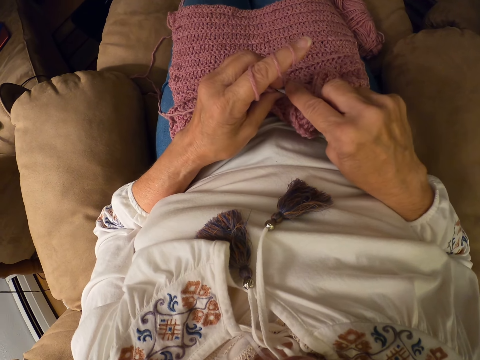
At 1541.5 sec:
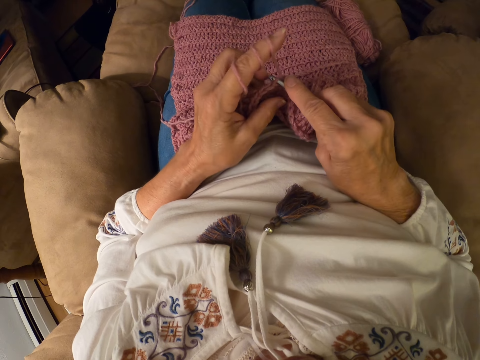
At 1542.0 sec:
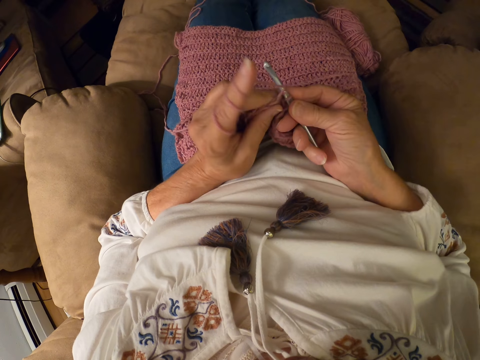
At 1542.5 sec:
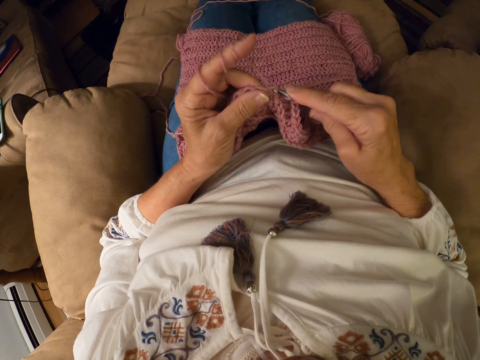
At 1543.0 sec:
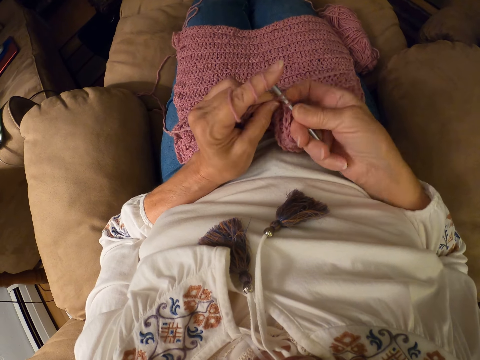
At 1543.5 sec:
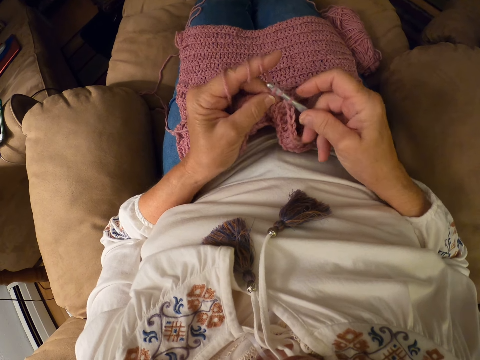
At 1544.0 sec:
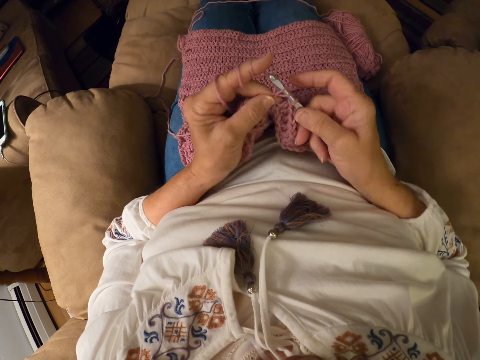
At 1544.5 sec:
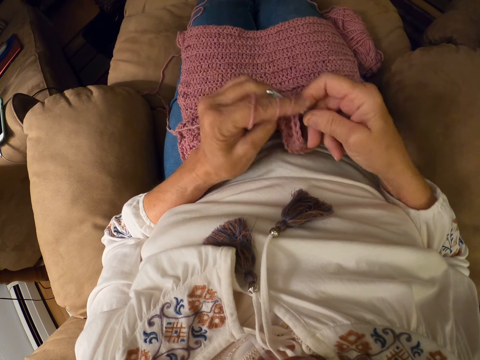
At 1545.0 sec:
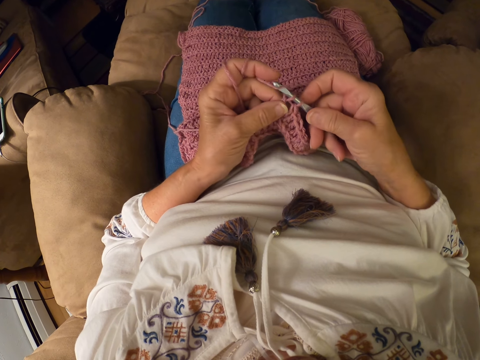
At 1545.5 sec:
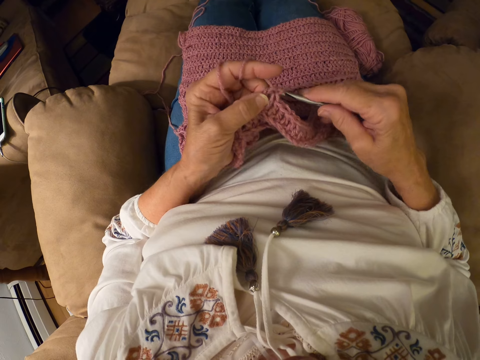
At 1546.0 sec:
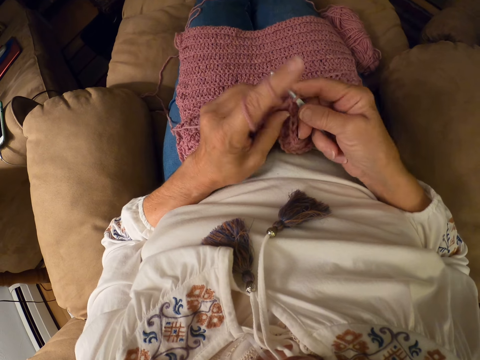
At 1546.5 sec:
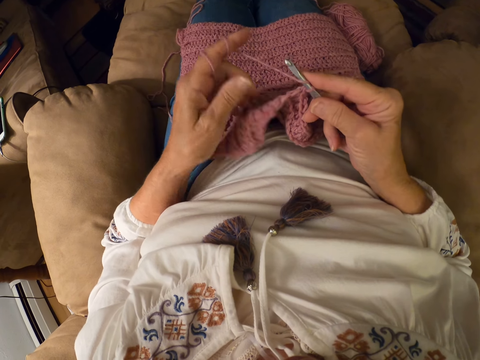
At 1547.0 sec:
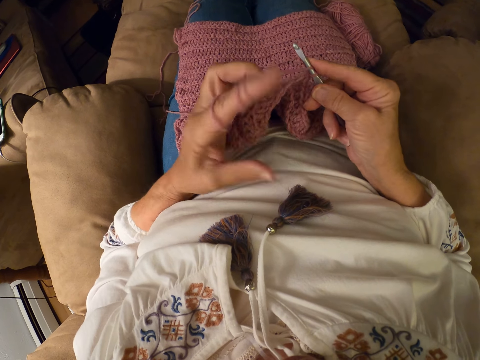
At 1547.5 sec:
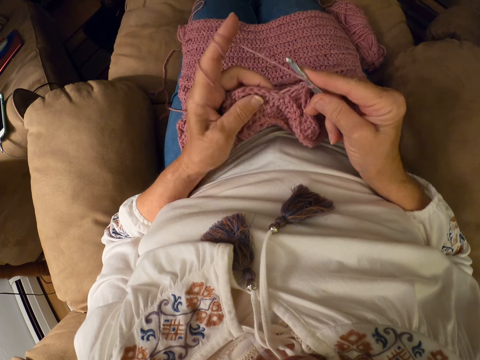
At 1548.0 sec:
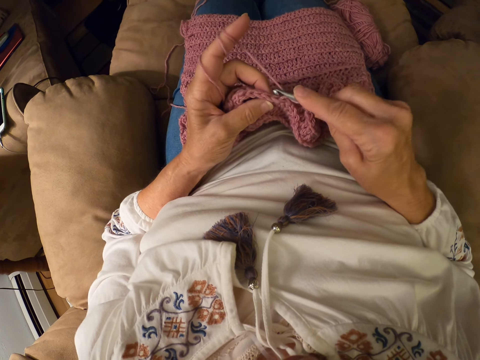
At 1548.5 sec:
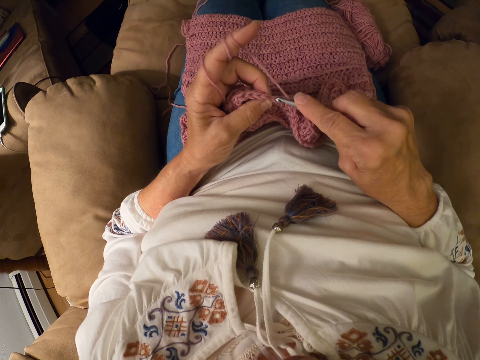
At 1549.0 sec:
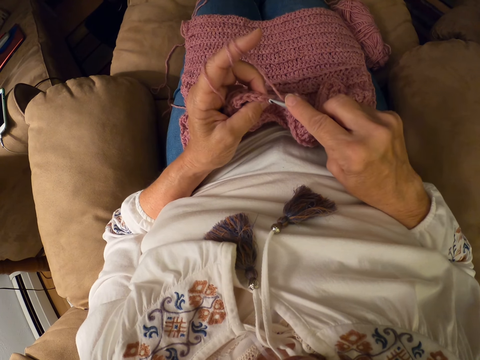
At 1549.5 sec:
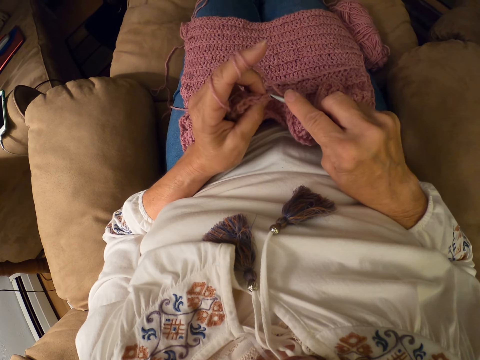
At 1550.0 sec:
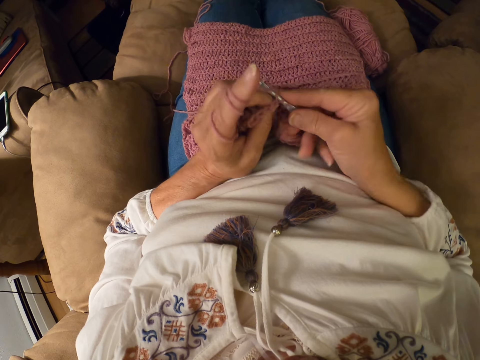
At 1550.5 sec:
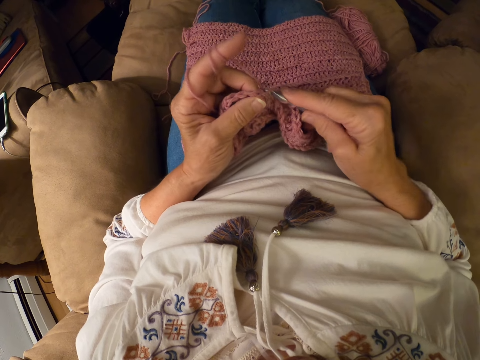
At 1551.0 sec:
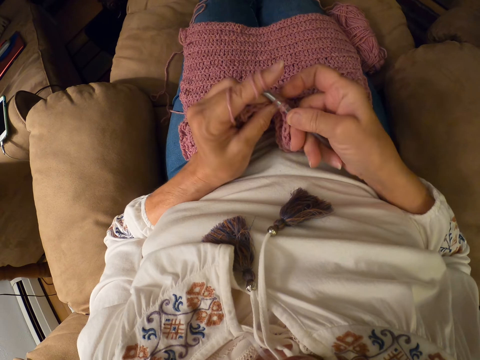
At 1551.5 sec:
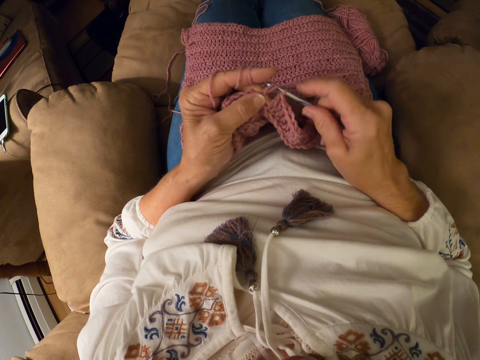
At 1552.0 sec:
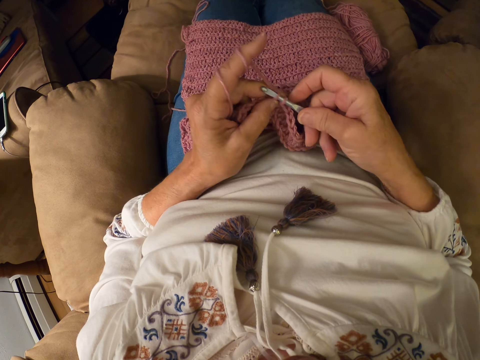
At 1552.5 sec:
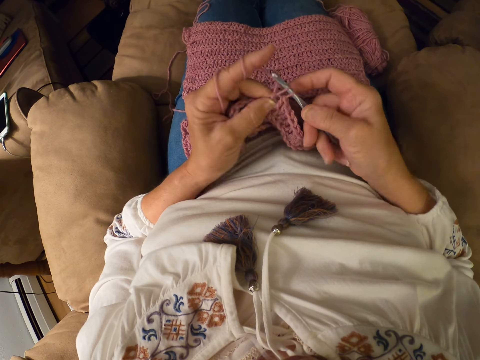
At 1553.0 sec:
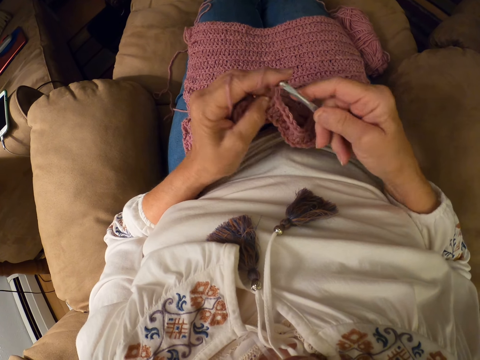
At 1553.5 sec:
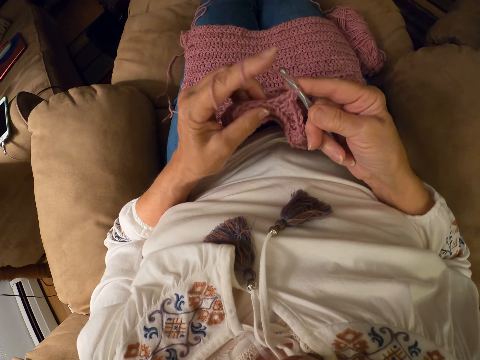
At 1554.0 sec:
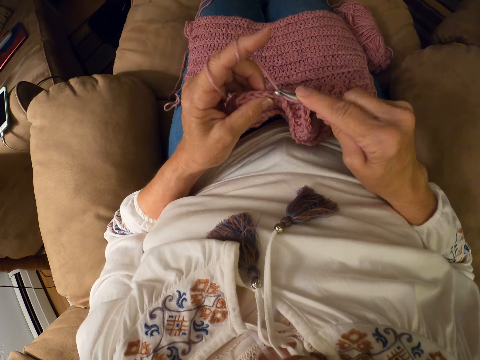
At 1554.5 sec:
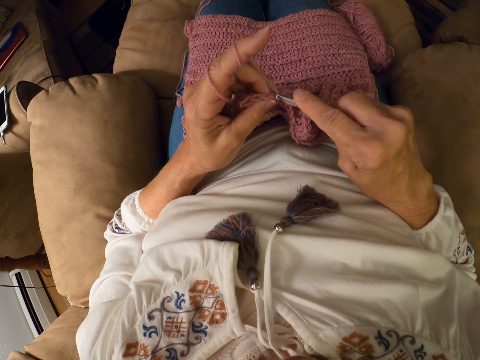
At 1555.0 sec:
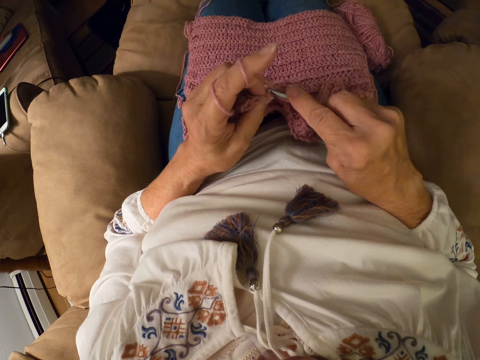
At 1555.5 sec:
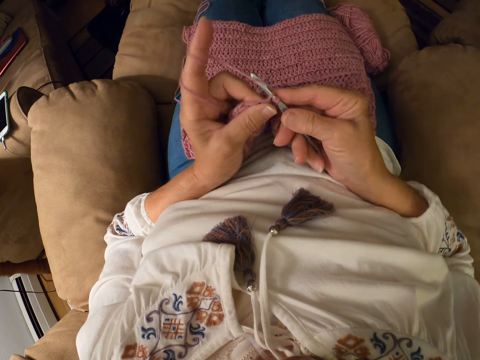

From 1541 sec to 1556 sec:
The camera wearer knits the yarn with a knitting needle. She lets go of the yarn. She rolls the yarn on her finger. She holds the knitted yarn with her finger. She knits the yarn with the knitting needle.

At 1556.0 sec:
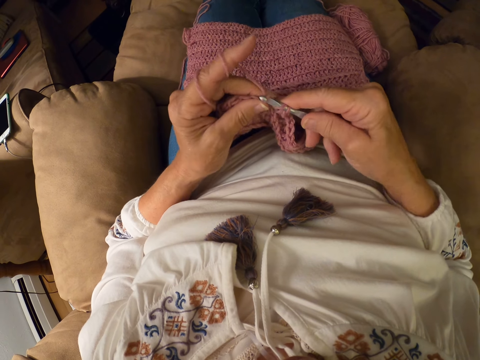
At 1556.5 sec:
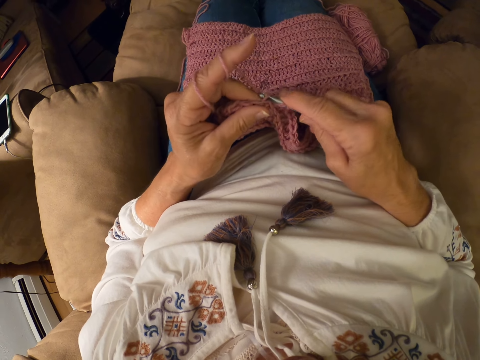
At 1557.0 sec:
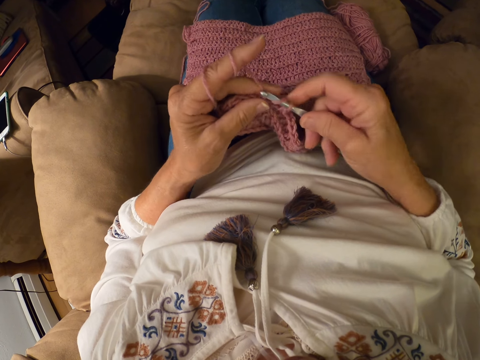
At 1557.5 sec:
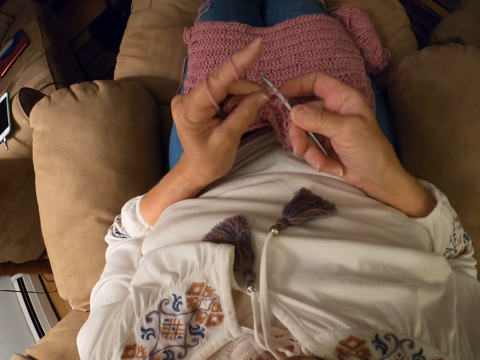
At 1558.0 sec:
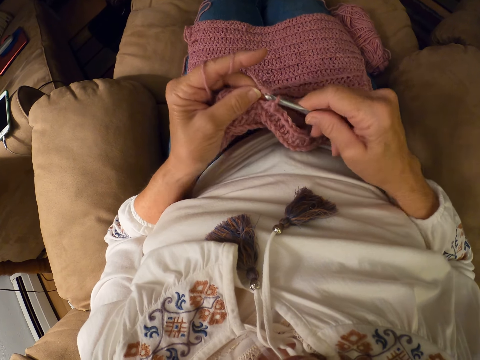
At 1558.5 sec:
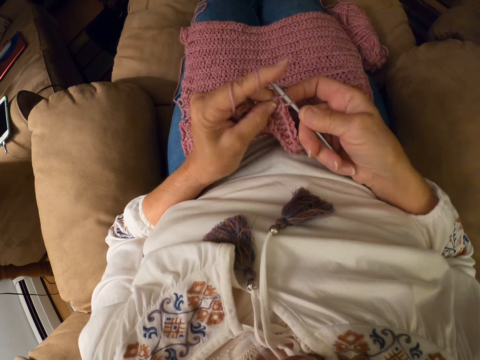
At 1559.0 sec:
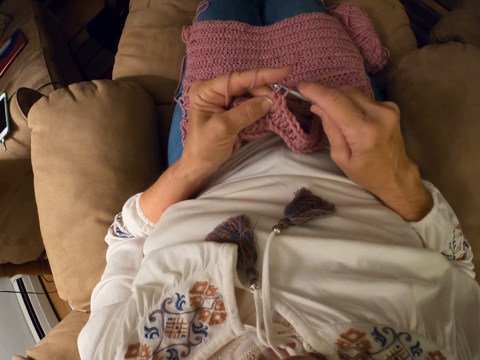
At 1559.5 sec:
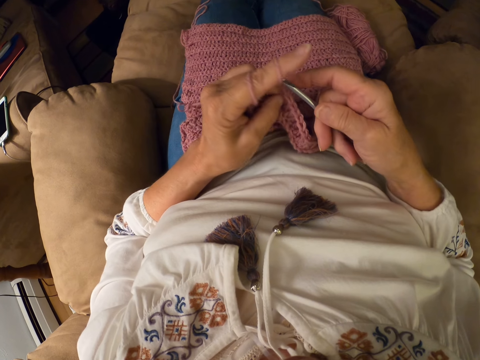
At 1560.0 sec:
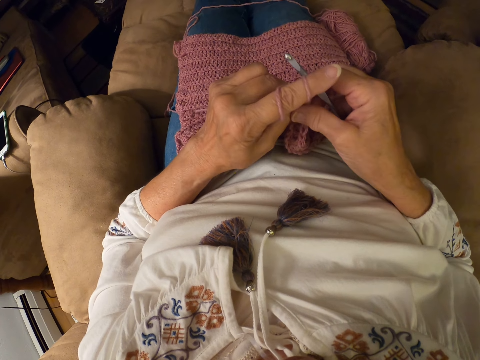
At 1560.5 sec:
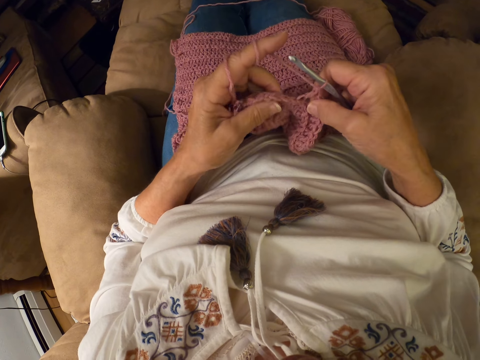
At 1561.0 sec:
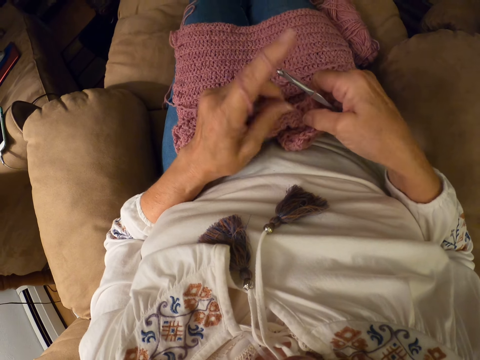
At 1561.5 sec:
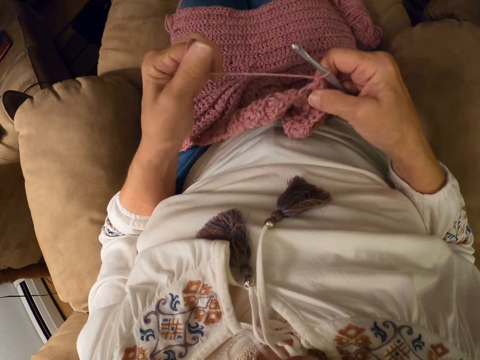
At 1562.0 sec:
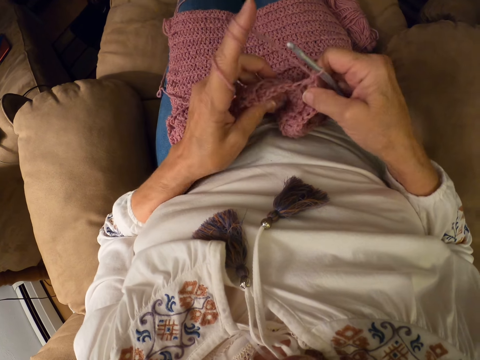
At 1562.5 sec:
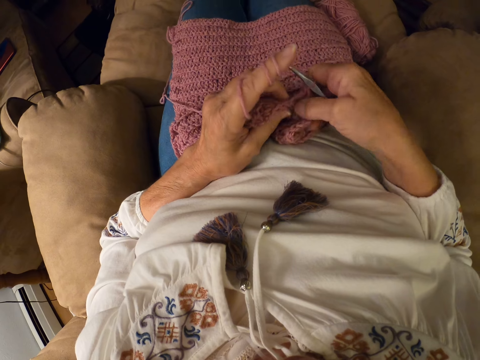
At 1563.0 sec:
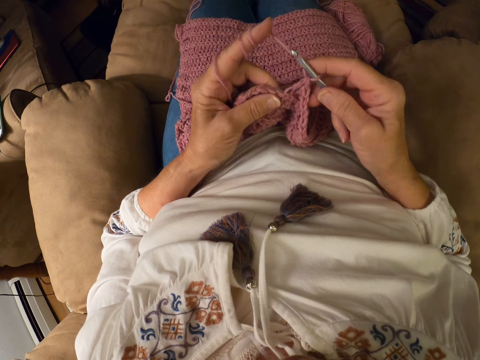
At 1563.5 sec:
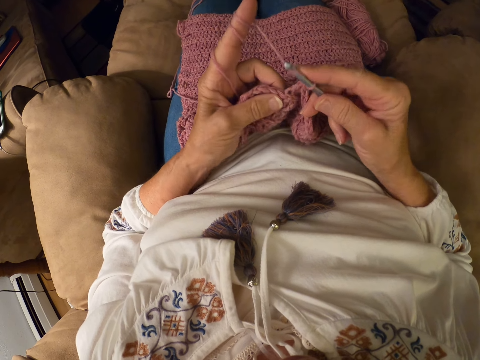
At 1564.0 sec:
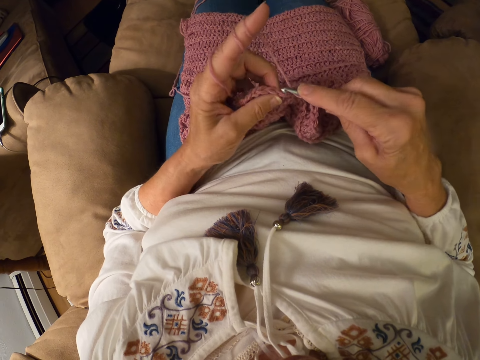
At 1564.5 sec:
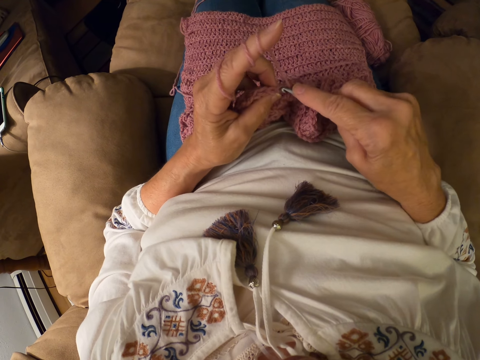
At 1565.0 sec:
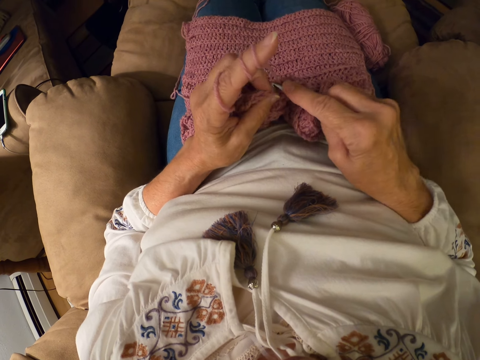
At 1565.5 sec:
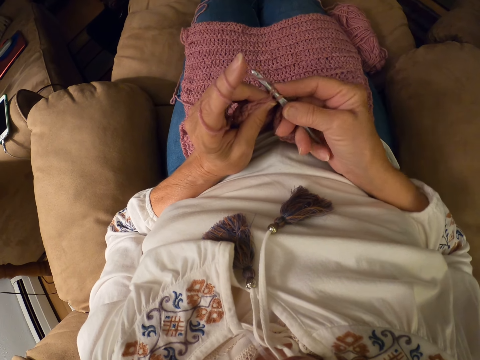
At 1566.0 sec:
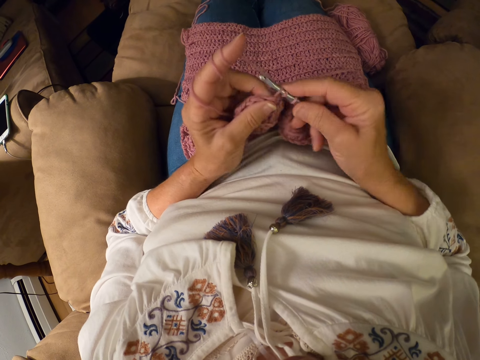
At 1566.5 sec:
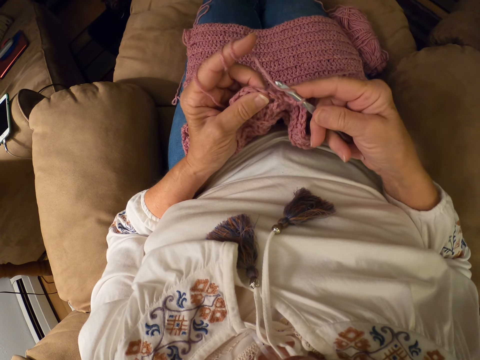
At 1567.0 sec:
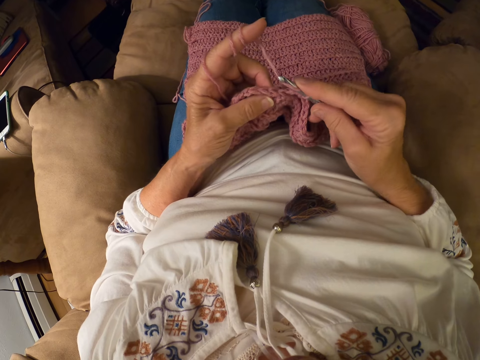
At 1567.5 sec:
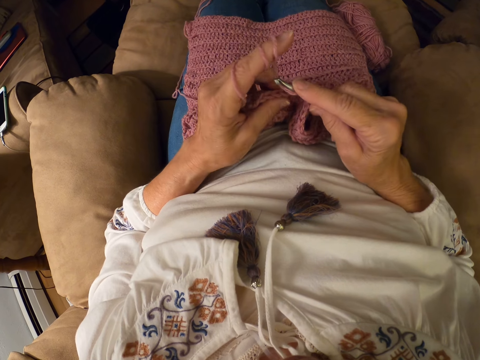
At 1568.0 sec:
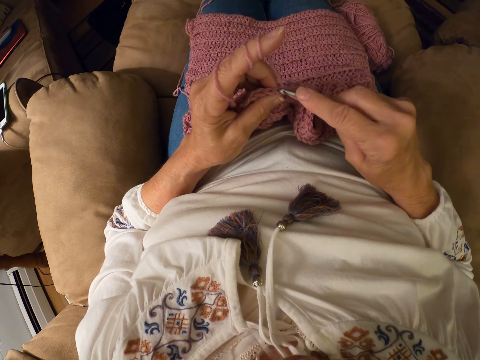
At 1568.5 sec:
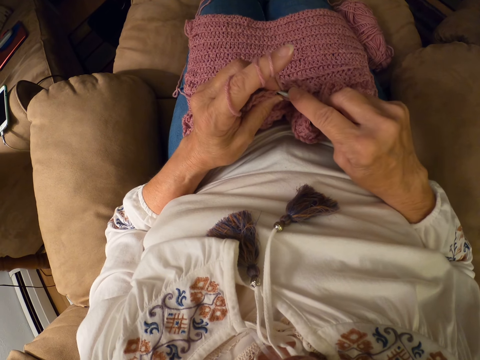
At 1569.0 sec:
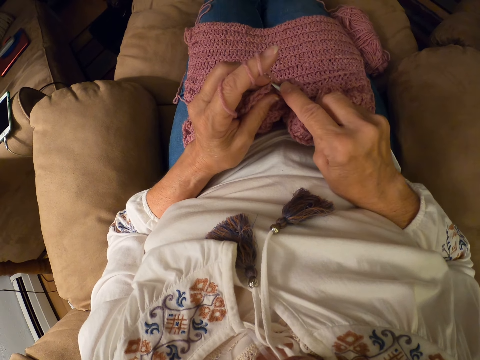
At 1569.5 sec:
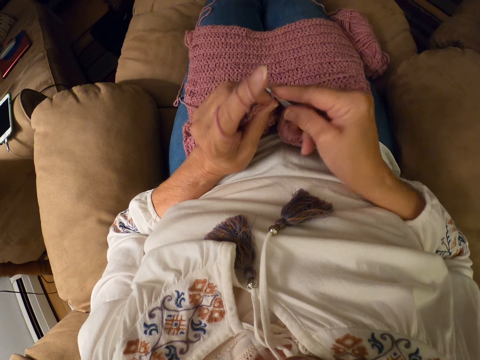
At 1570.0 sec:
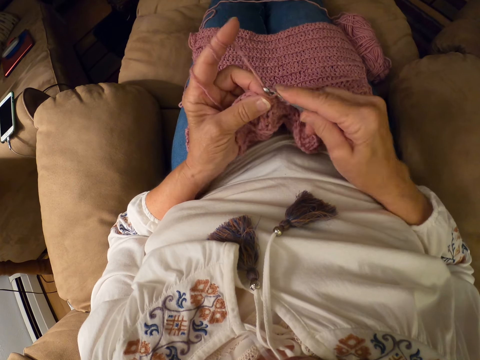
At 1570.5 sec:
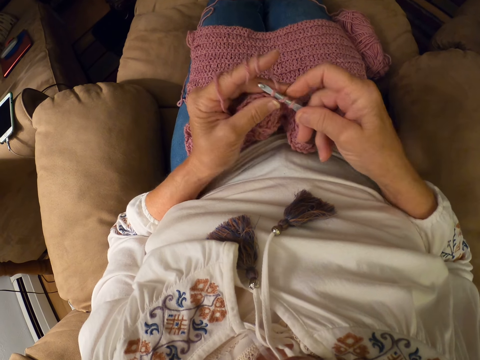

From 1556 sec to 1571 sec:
The camera wearer holds the knitted yarn with her hand. She moves her hand backwards and raises her hand. She rolls the yarn on her finger. She holds the knitted yarn with her fingers. She lets go of the knitted yarn. She crochets the yarn with the crochet hook.
